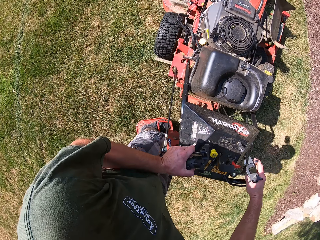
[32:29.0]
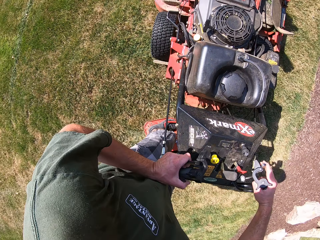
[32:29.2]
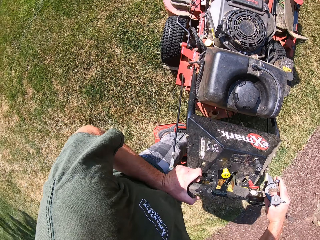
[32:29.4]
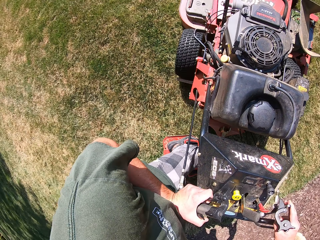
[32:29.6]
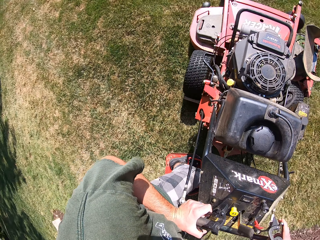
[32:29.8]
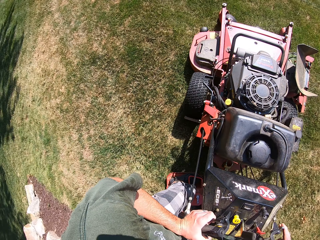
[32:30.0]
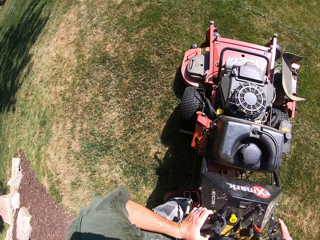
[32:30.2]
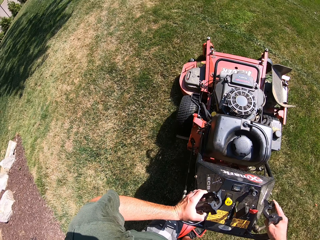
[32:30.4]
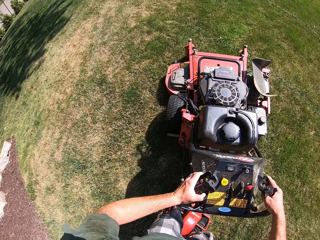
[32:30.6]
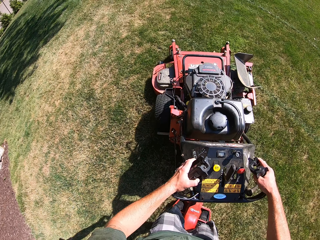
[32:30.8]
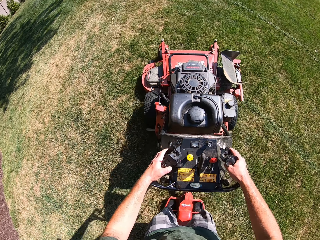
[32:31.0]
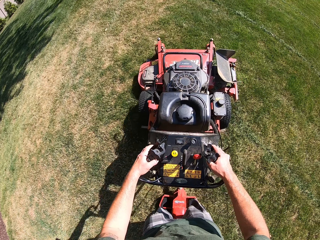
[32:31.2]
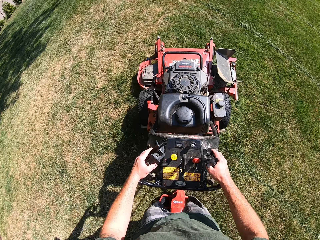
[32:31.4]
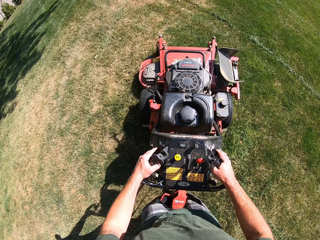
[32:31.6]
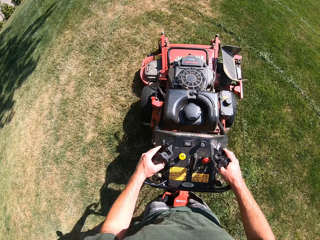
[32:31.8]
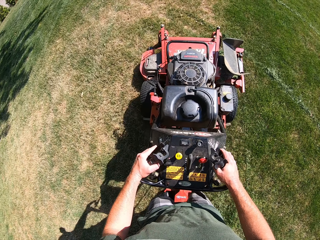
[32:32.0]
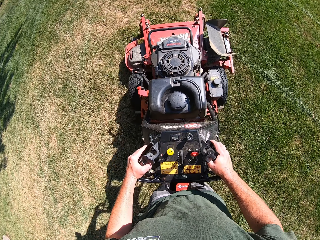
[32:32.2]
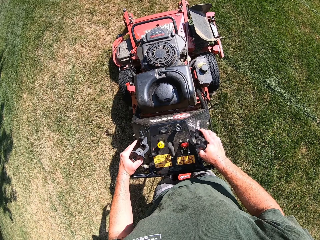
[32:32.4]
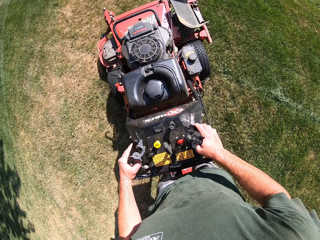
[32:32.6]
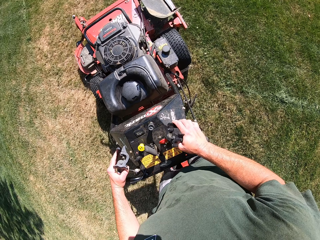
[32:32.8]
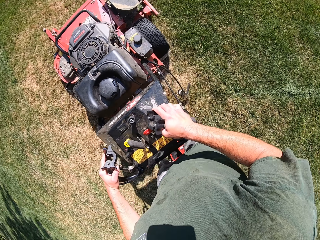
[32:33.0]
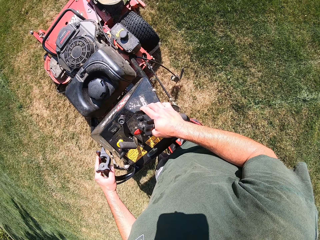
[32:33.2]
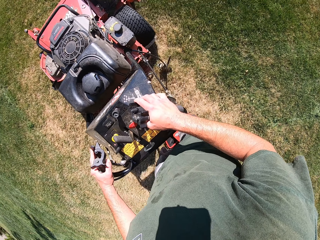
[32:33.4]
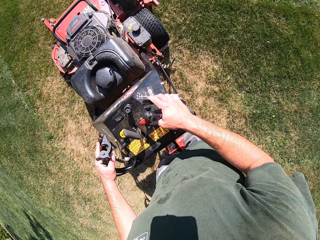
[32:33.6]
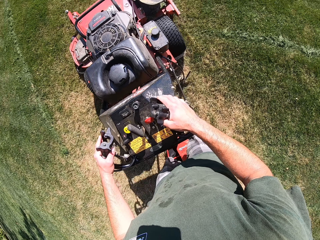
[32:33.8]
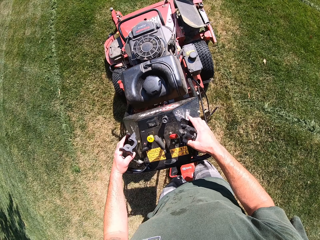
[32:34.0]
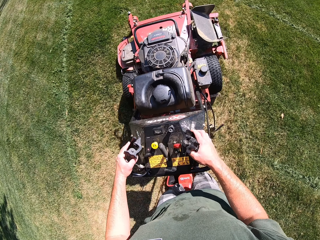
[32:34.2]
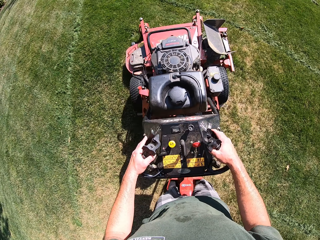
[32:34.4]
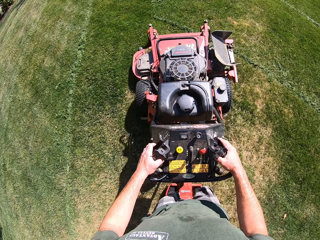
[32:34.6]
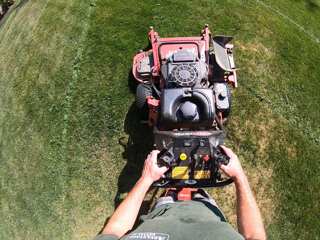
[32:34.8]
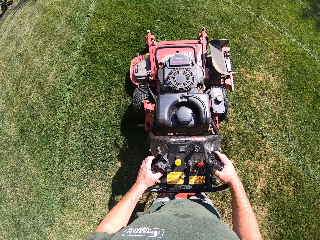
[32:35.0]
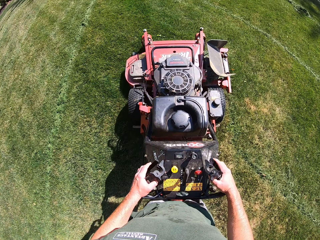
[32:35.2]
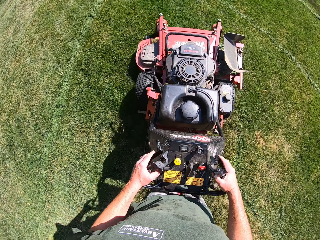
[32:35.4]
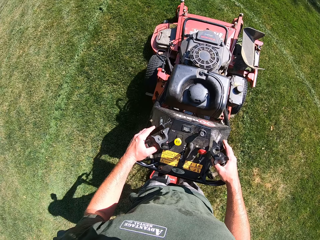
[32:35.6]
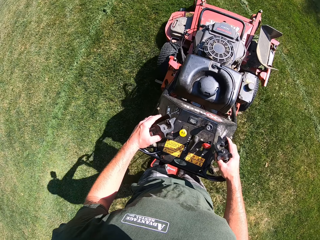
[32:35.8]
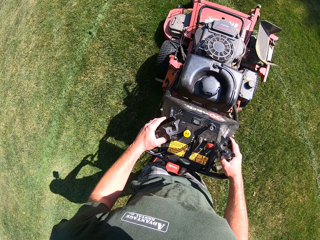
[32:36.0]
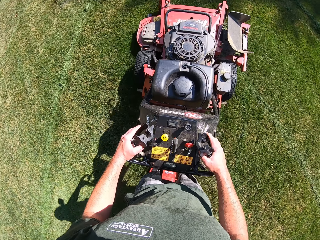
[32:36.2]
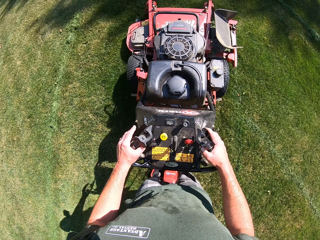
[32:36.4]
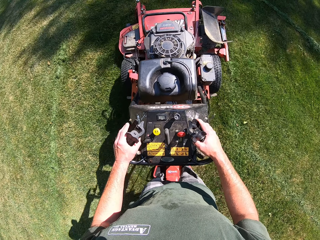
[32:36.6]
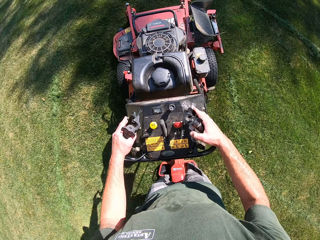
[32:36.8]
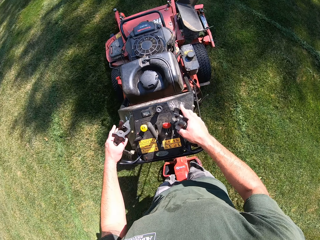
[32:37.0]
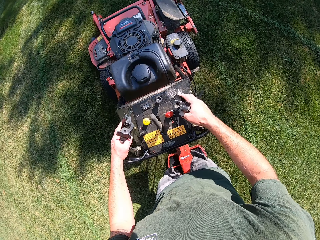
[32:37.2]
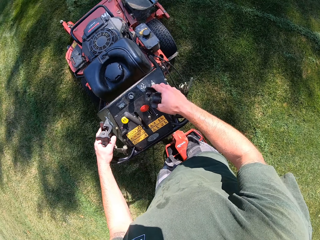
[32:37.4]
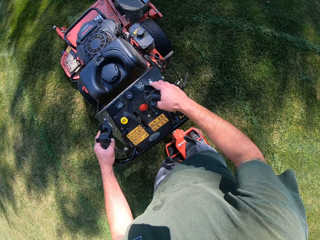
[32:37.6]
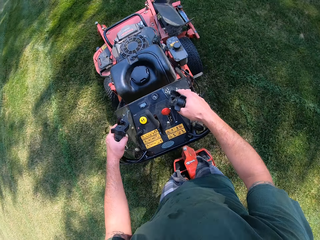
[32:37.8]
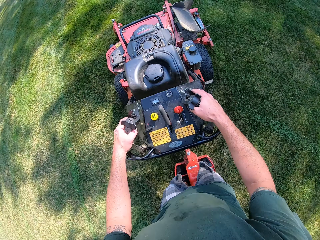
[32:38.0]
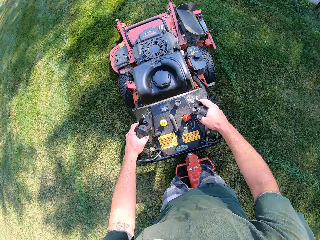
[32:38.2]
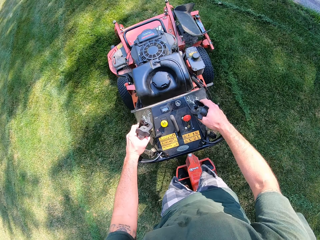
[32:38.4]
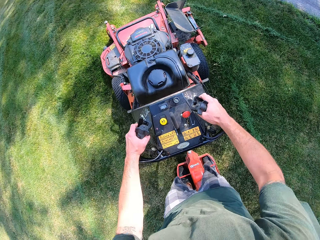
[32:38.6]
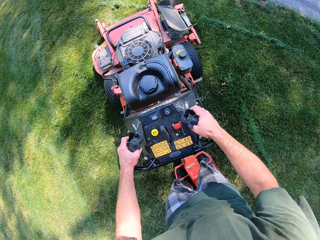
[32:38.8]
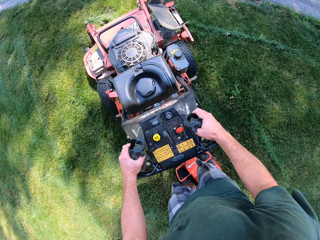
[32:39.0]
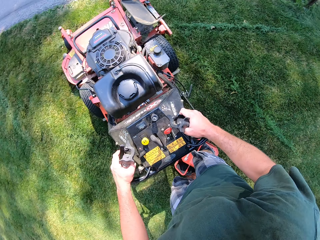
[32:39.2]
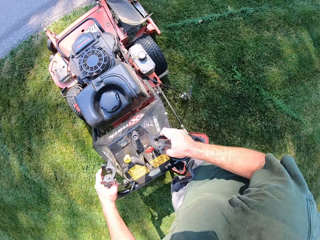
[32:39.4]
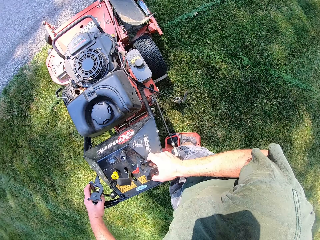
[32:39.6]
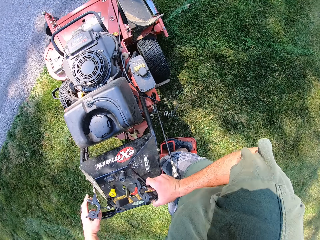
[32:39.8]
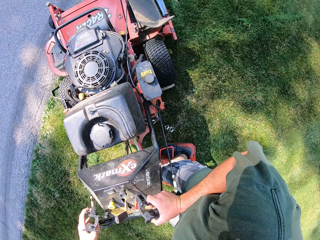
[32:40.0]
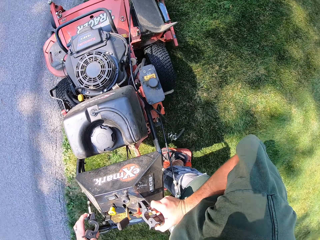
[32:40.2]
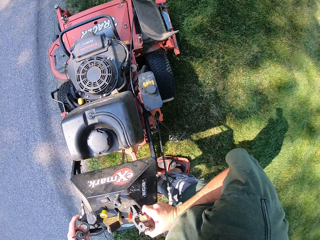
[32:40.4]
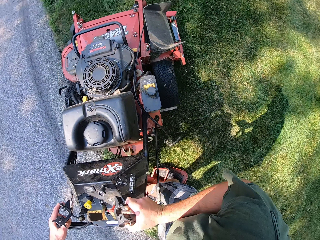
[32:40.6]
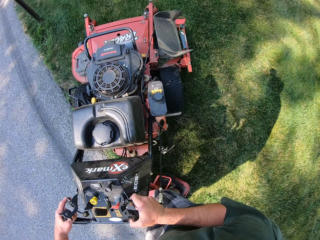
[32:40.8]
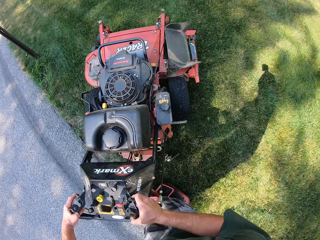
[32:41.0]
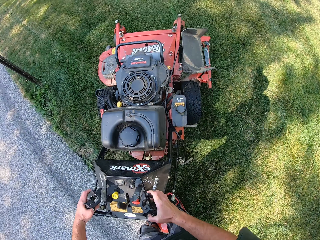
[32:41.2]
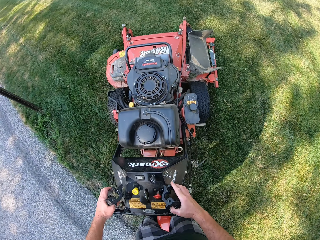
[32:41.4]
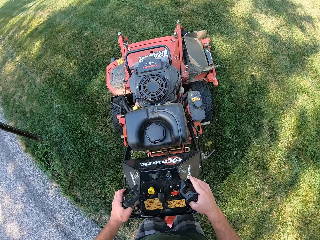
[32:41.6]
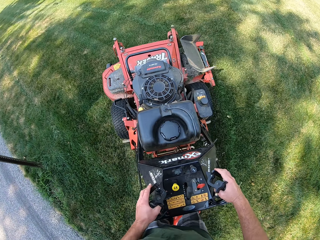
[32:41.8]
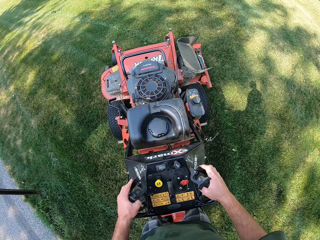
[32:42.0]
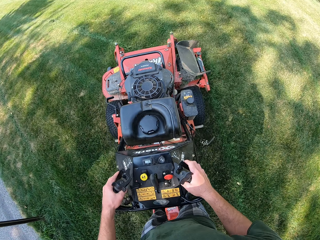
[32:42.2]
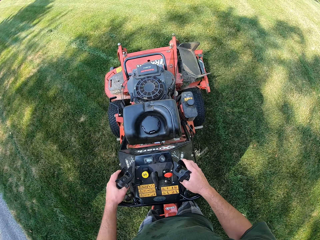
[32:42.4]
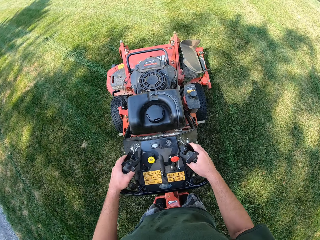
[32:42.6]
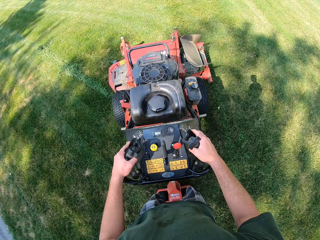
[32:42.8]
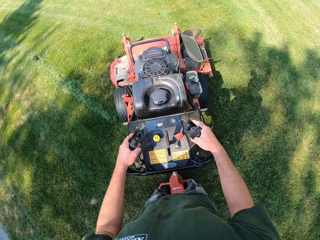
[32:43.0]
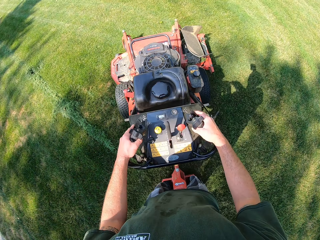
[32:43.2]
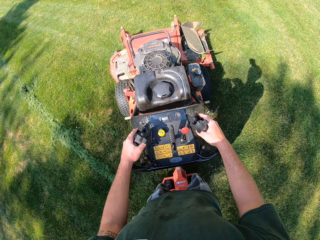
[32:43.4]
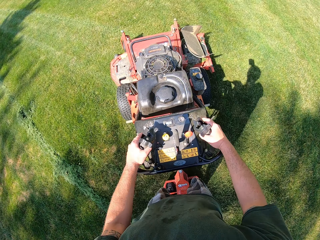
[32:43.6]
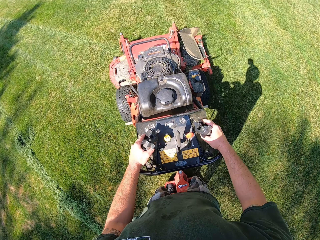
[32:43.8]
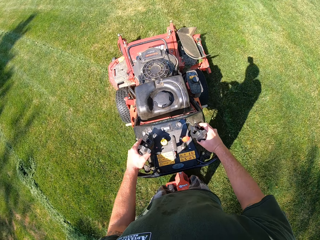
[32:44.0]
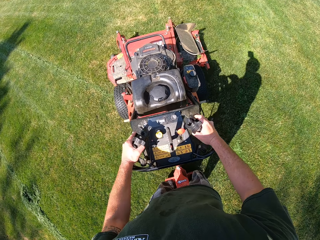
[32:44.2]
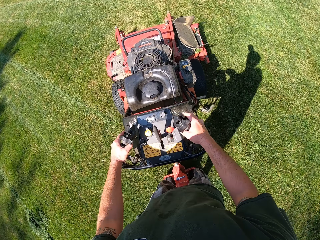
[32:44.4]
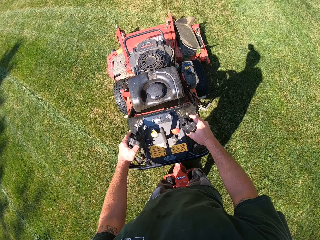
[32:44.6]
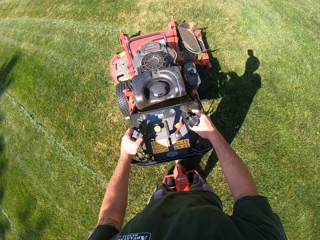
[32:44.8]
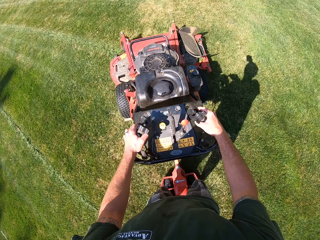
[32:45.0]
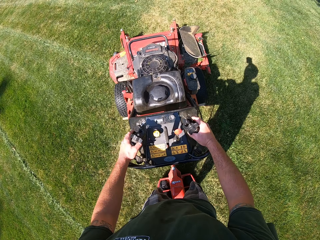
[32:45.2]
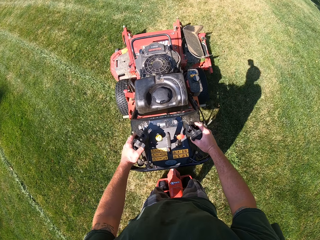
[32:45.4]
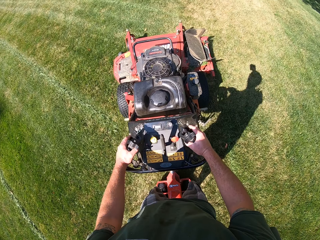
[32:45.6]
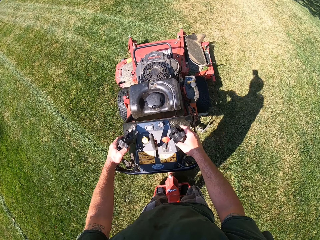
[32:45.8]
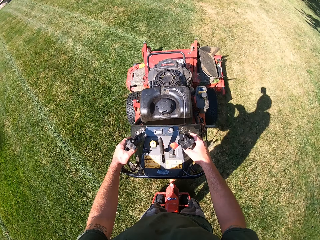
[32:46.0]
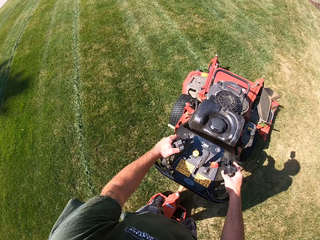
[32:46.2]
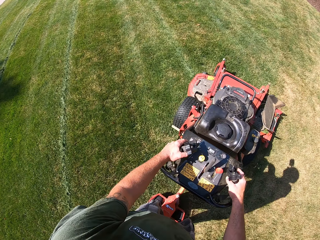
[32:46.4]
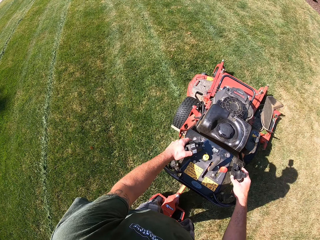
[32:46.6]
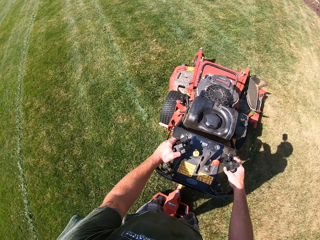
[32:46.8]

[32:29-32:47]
The camera wearer turns the lawn mower to the left. They mow the lawn with the lawn mower. They turn the lawn mower to the right. They mow the lawn with the lawn mower.

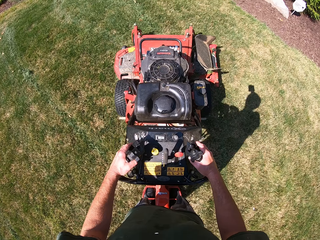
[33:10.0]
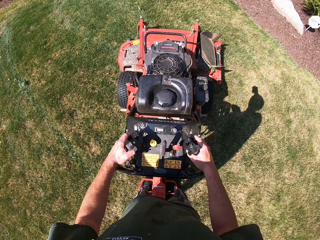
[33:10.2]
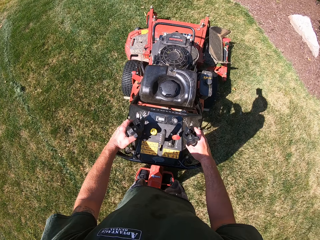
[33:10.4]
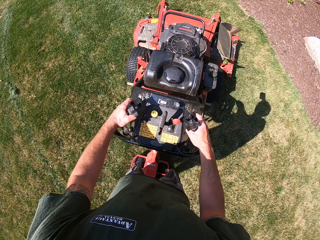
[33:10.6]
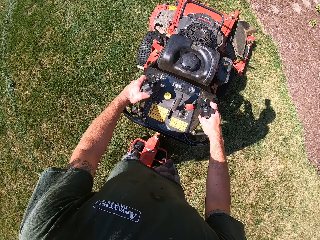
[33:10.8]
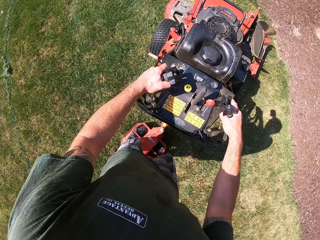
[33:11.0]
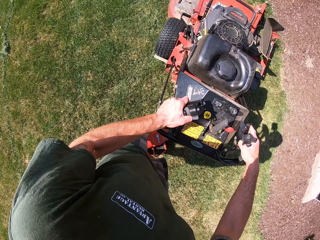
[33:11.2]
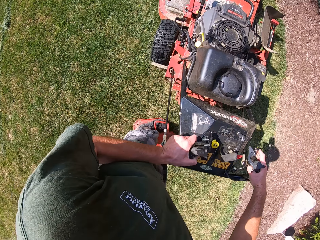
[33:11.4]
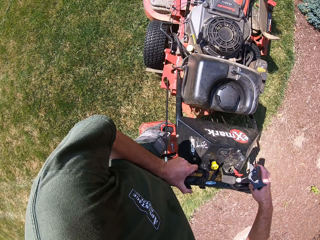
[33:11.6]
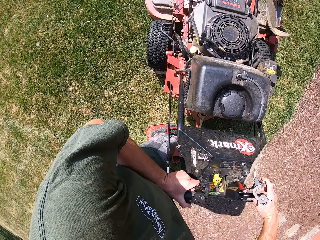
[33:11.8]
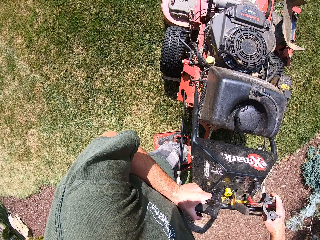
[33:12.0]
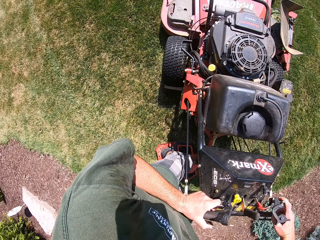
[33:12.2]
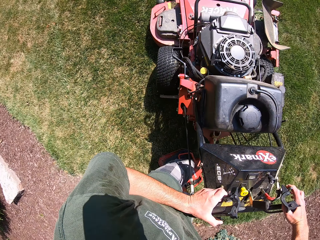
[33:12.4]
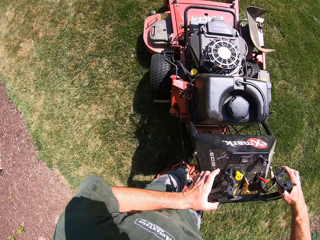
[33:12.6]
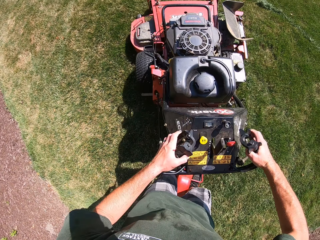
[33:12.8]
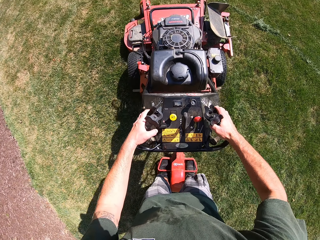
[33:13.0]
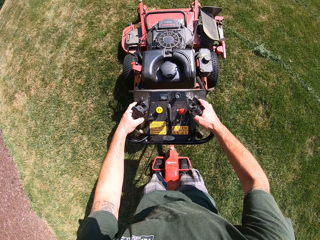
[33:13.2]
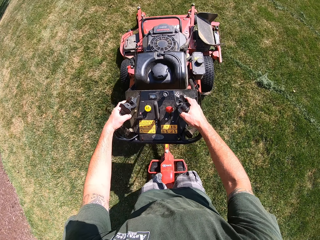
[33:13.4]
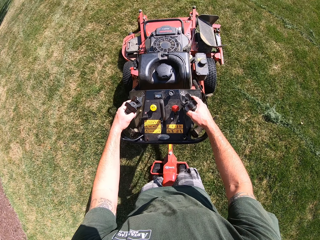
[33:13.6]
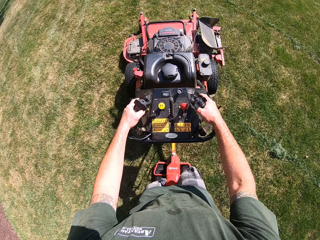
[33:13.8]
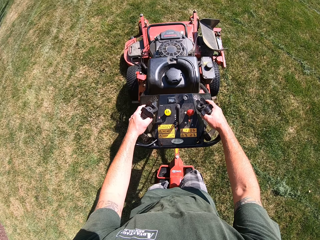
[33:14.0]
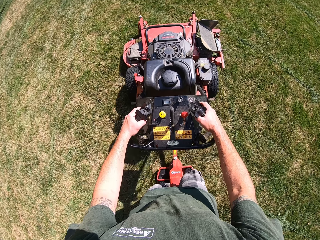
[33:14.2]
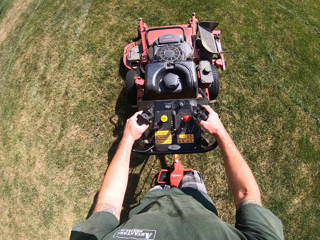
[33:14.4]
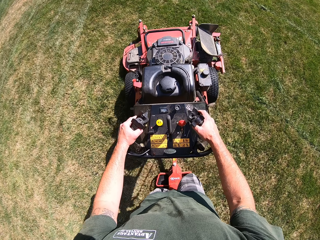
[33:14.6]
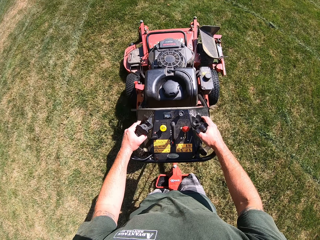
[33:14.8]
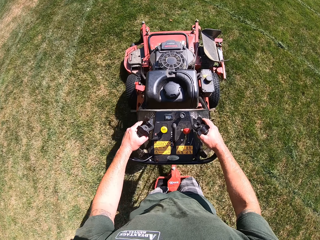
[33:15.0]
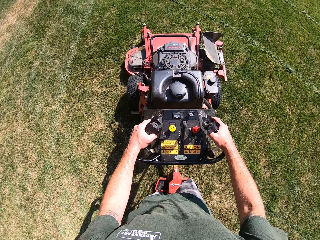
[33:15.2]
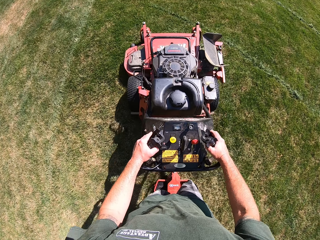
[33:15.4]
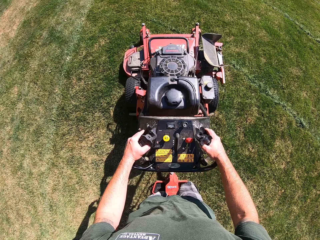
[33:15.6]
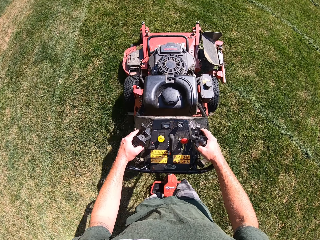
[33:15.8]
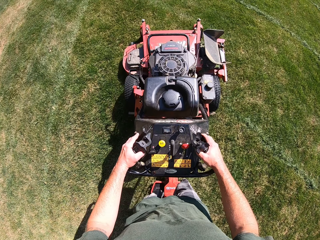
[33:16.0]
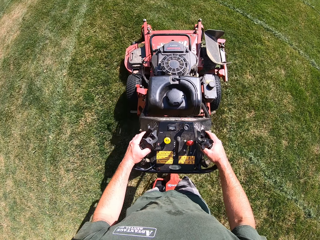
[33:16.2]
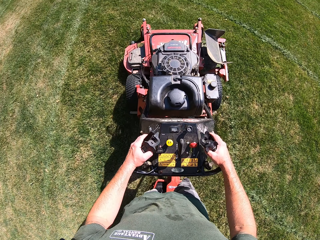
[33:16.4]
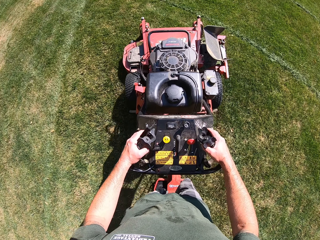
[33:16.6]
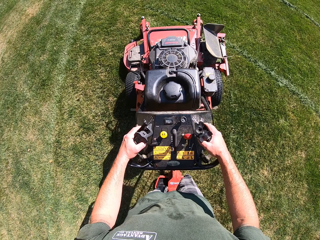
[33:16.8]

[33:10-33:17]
The camera wearer turns the lawn mower to the left slightly. They mow the lawn with the lawn mower.
